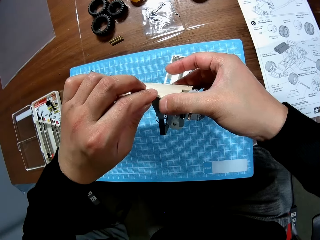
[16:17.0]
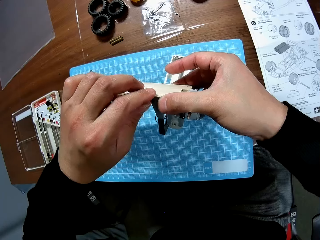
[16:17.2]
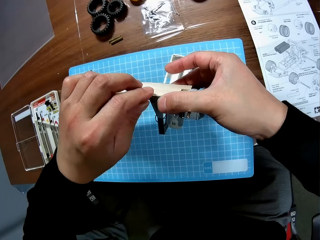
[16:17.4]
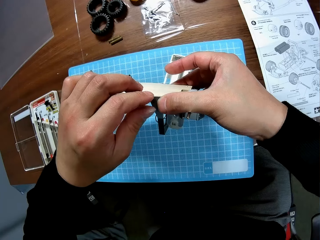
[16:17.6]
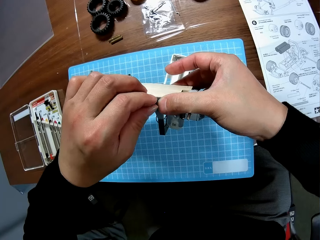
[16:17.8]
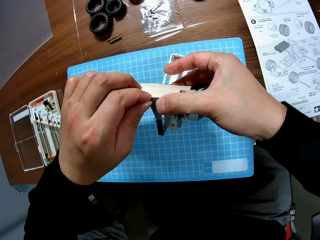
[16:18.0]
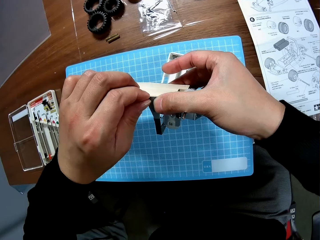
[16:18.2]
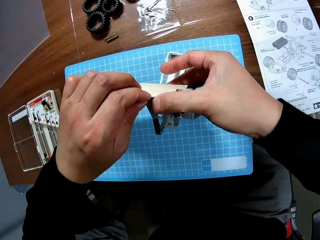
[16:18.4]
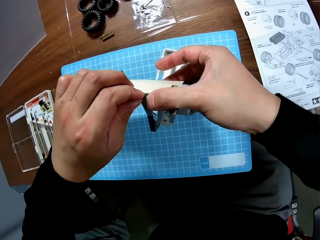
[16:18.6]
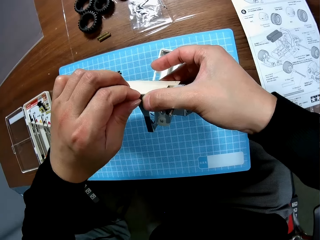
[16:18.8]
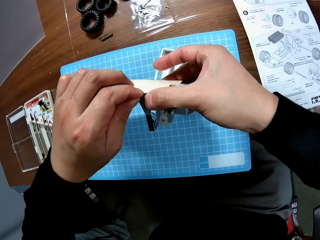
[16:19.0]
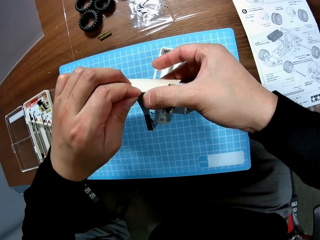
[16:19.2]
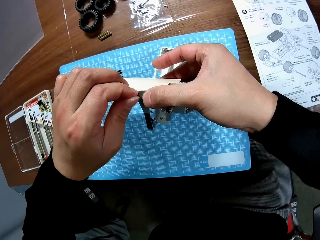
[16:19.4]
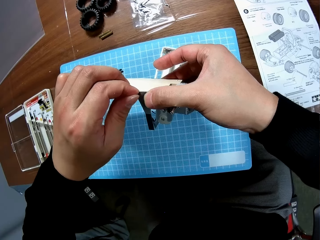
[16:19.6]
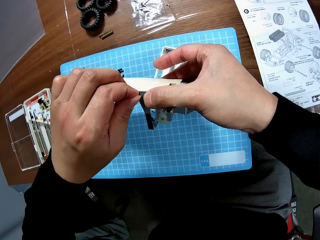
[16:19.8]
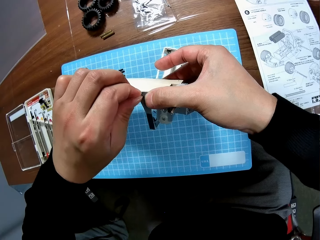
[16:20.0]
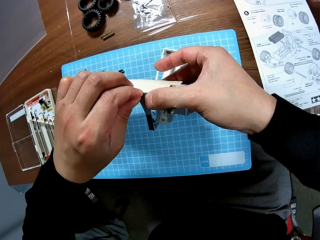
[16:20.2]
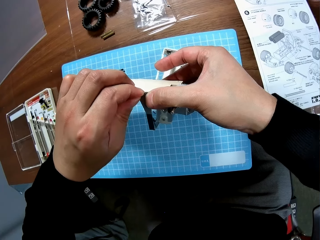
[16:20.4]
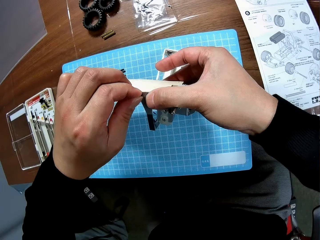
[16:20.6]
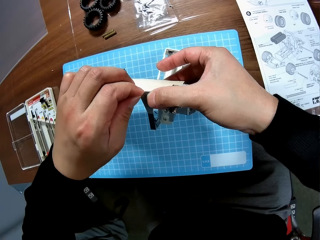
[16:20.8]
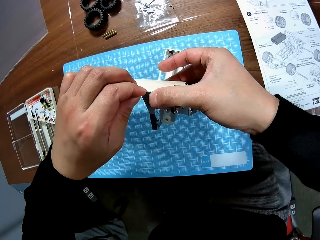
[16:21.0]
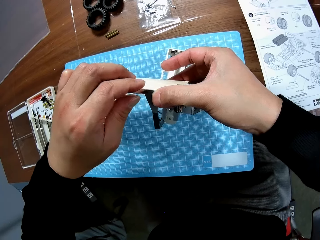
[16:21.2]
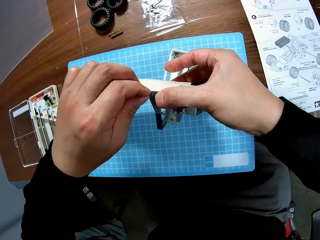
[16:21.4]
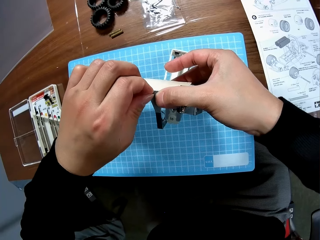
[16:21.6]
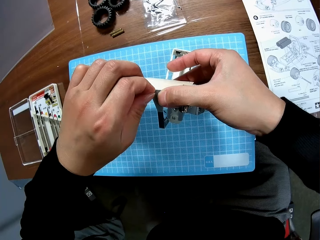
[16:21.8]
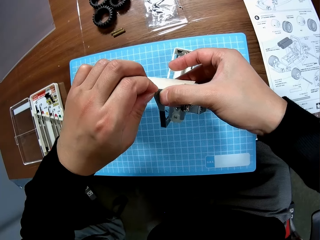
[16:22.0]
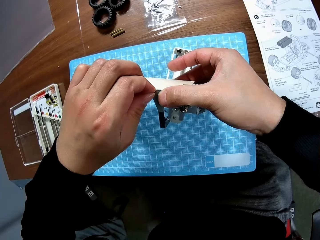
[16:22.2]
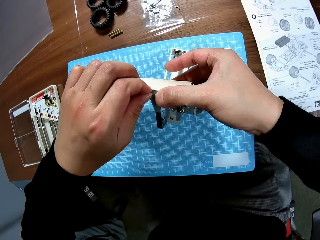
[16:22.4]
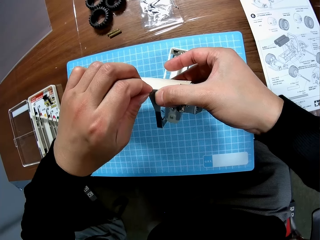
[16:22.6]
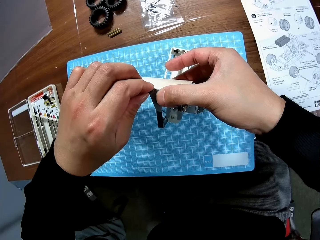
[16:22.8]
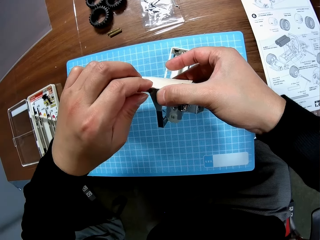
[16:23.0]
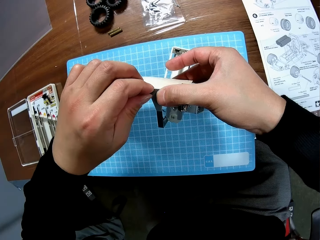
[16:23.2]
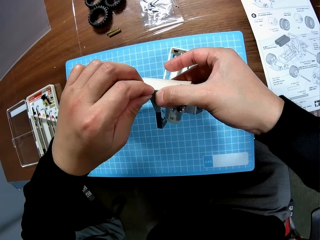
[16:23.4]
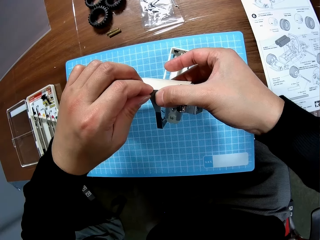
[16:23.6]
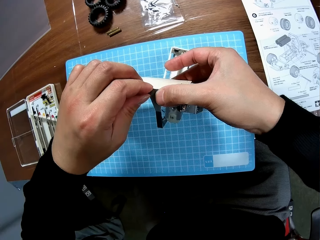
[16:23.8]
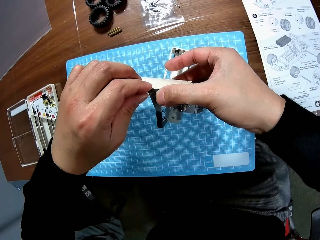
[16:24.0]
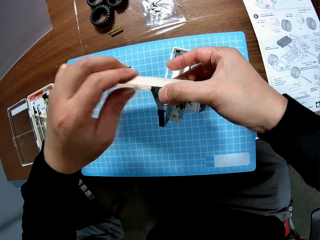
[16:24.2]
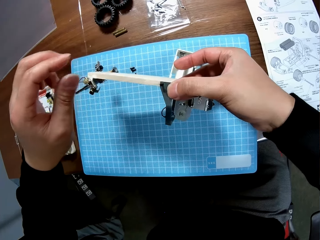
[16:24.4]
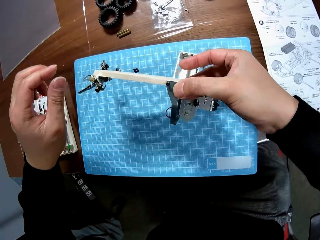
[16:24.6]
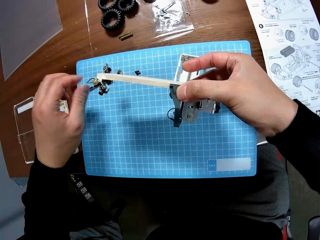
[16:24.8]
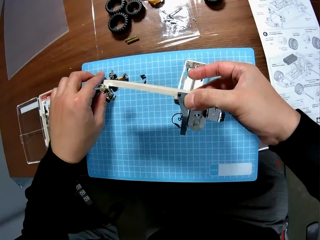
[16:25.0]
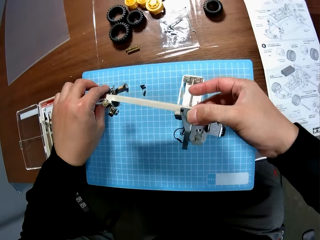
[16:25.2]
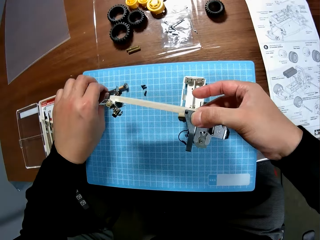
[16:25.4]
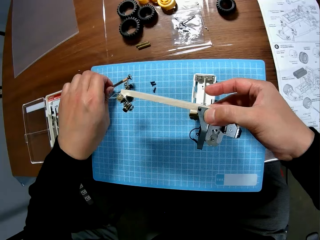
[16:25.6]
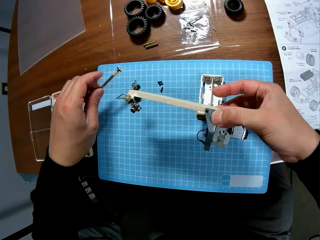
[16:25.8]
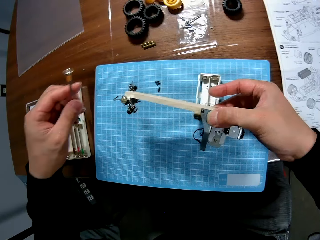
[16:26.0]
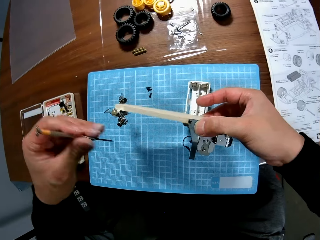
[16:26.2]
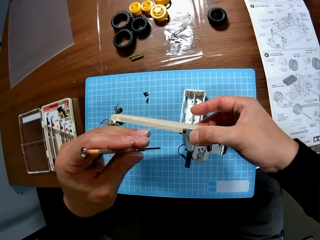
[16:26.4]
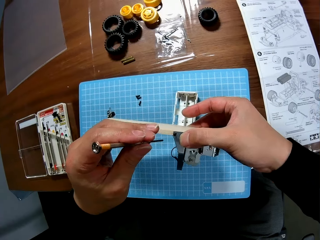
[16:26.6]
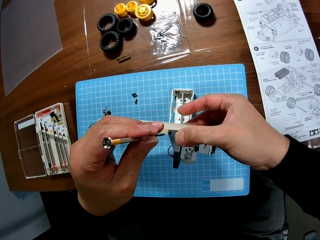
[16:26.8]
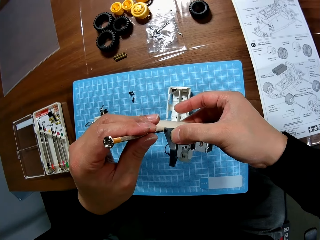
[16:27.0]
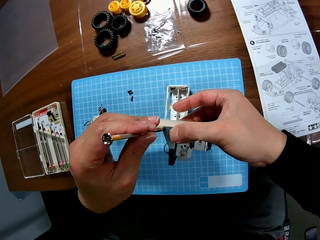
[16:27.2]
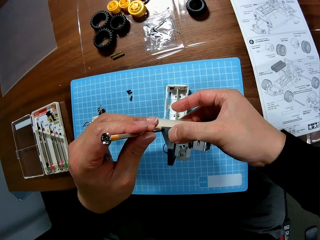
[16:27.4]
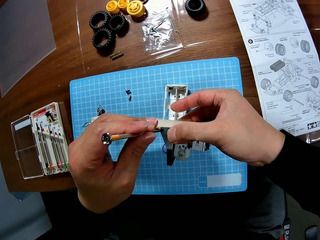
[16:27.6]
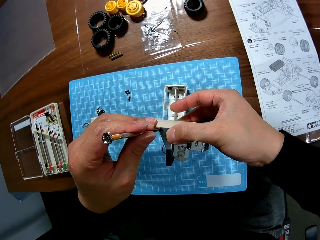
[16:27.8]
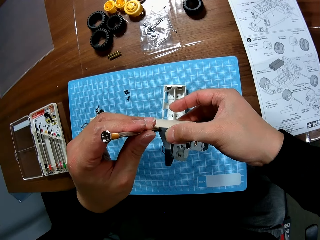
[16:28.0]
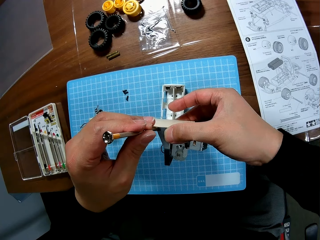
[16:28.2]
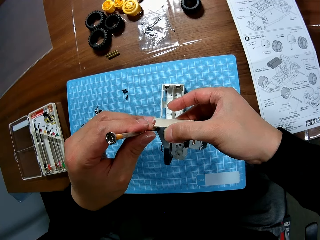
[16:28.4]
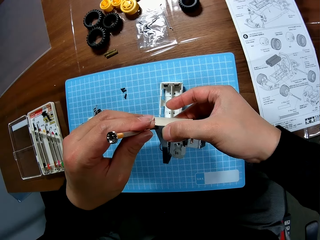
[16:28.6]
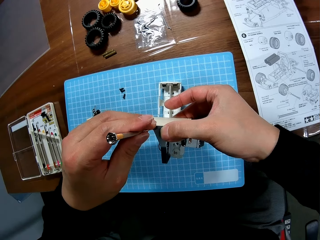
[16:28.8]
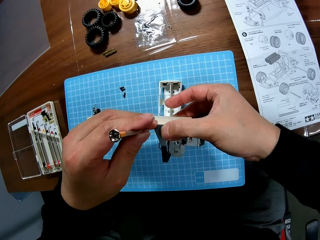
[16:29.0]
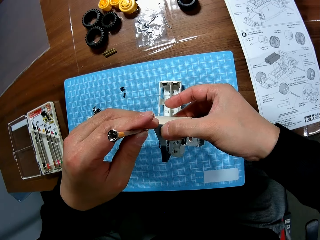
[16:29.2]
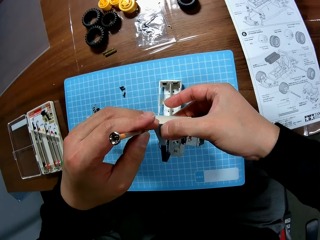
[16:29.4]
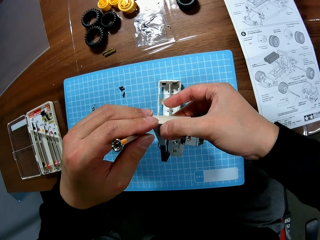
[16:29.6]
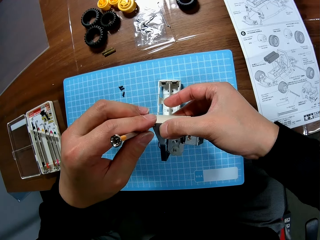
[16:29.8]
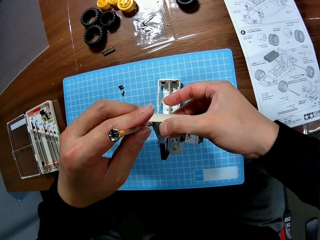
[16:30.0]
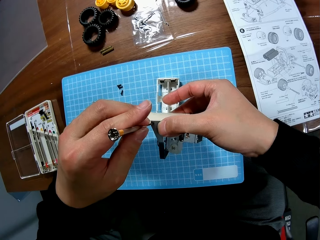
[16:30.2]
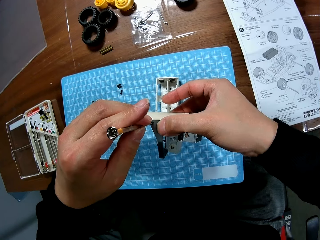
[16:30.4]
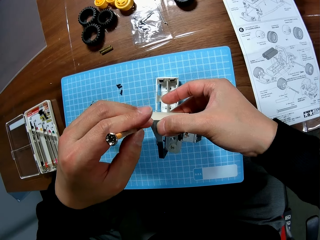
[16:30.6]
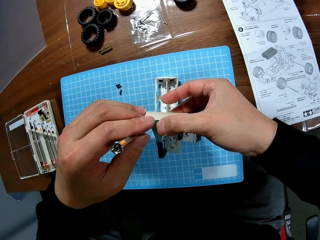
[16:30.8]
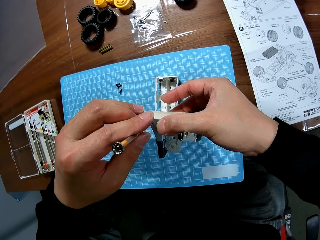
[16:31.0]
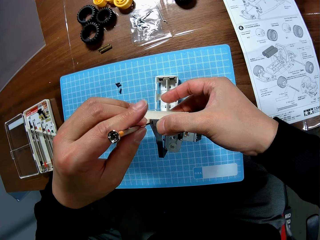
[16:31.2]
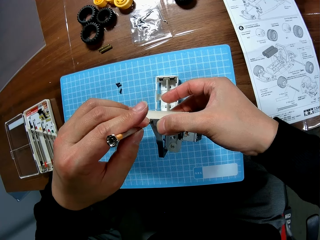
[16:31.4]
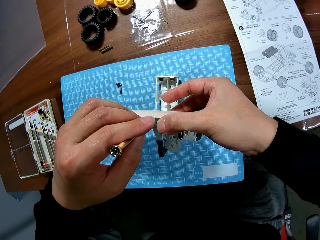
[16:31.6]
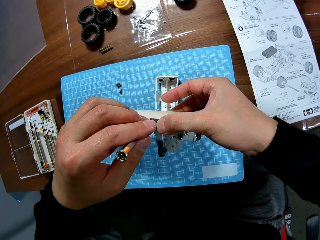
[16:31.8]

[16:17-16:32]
The camera wearer picks up the screwdriver from the table with his left hand. He screws the toy car with the screwdriver in his left hand.

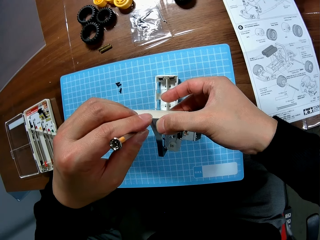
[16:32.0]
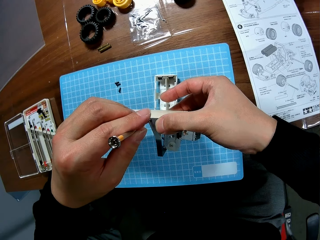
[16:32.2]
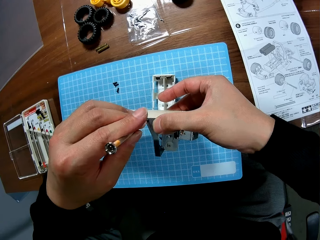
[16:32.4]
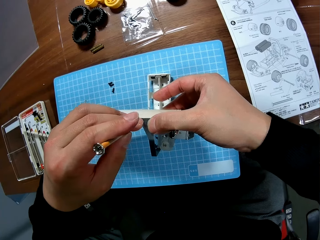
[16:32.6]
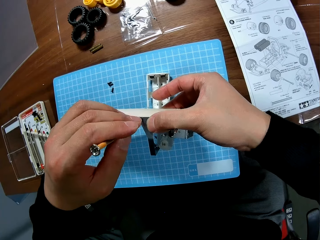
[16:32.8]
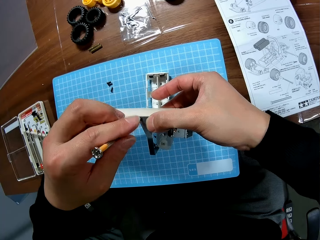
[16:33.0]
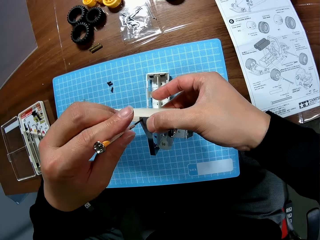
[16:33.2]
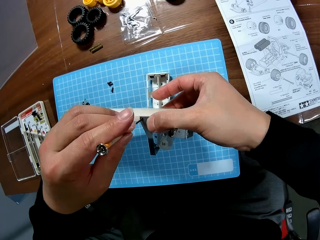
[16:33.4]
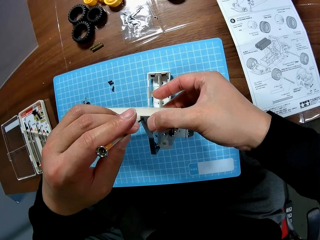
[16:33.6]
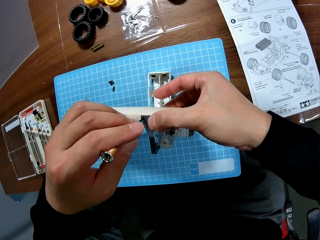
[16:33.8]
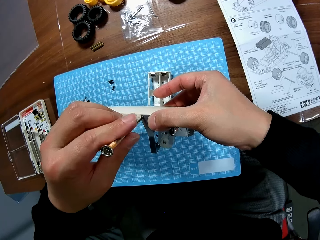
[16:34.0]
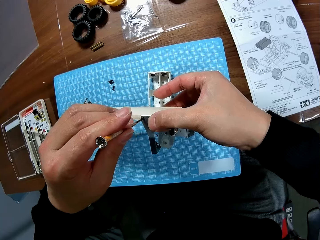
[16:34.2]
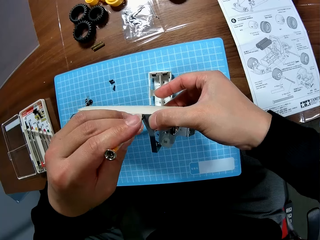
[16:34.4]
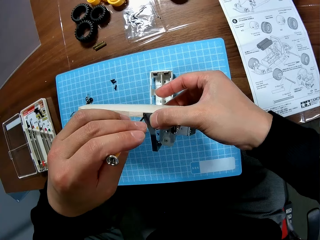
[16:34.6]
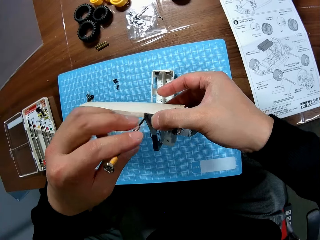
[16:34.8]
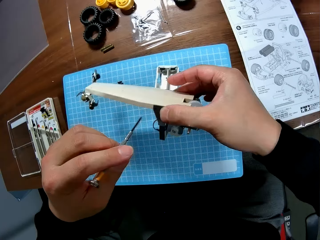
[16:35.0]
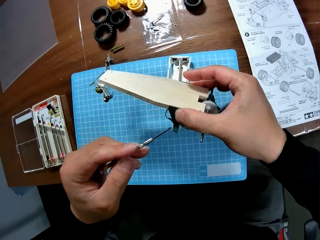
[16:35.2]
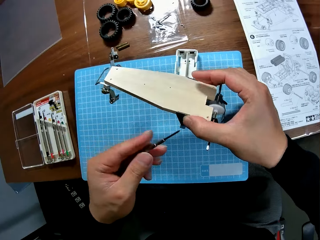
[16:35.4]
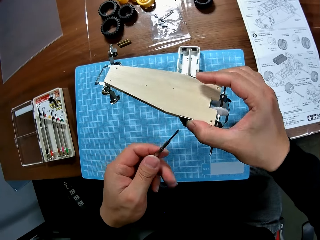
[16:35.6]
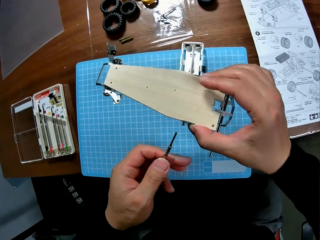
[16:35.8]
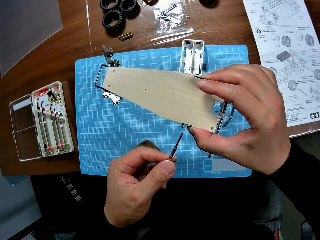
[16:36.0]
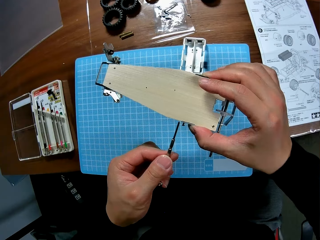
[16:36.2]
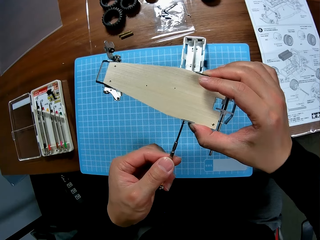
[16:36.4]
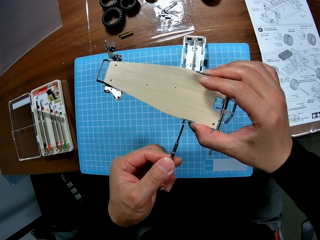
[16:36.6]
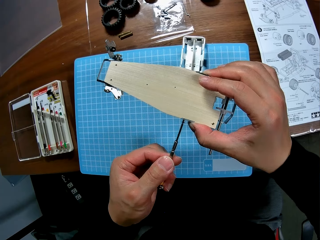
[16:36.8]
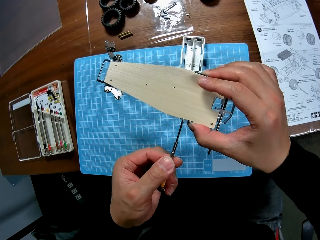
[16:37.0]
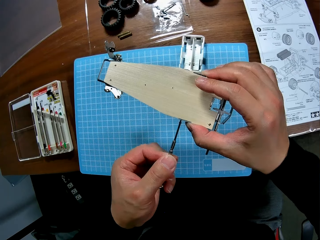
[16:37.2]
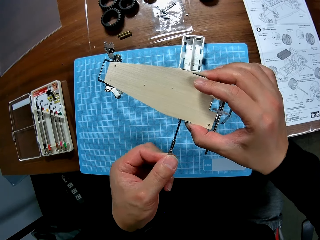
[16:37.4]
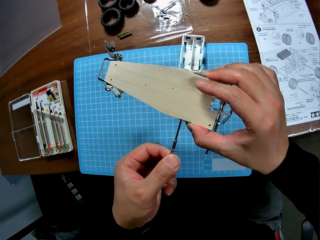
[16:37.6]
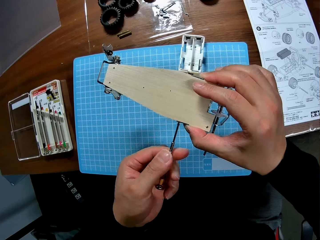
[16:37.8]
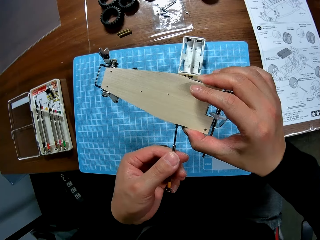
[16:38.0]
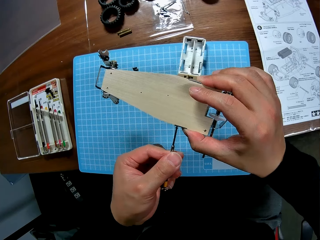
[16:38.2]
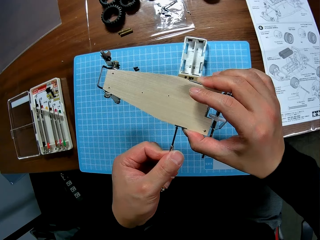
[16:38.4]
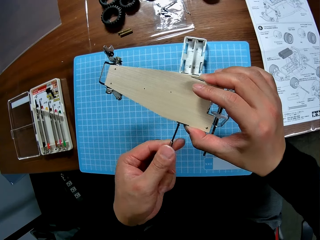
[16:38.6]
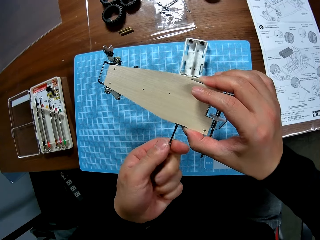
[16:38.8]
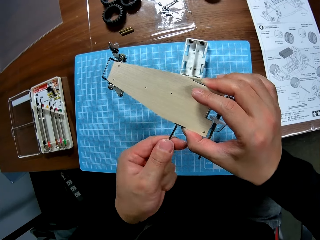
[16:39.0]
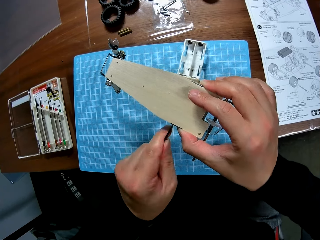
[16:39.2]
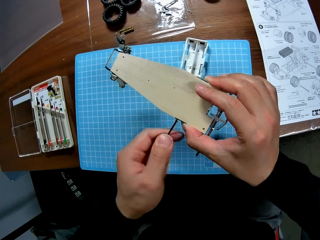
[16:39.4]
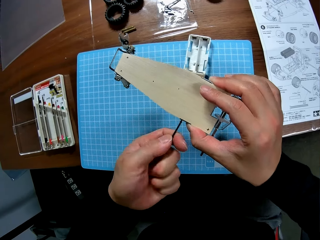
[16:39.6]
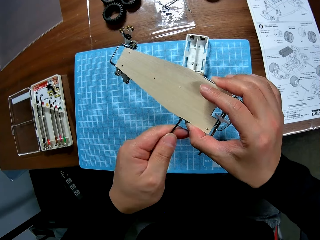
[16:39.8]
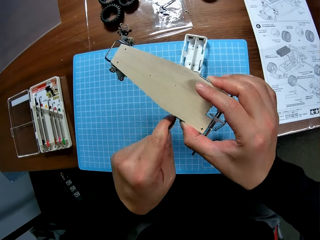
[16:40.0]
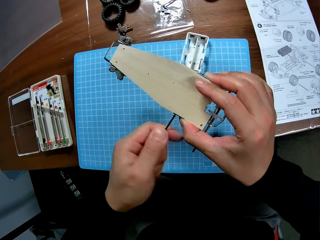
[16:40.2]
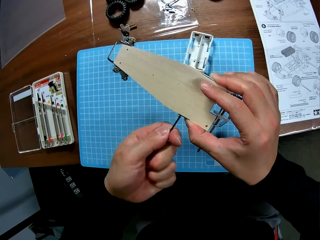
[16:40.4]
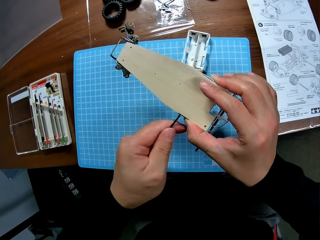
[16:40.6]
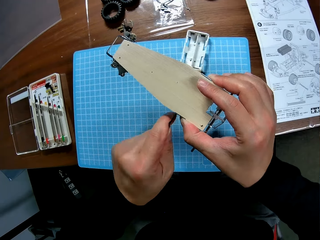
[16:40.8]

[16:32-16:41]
The camera wearer turns part of a toy car. They fasten a screw.
